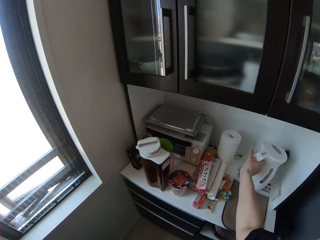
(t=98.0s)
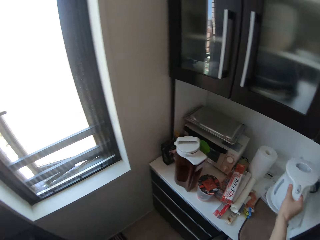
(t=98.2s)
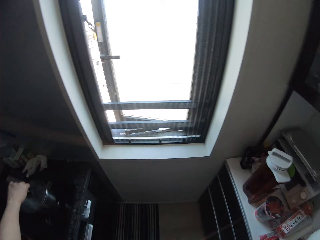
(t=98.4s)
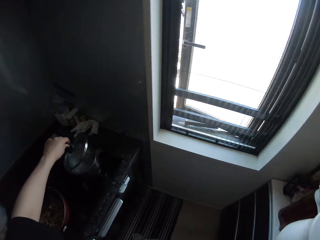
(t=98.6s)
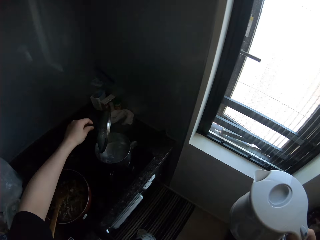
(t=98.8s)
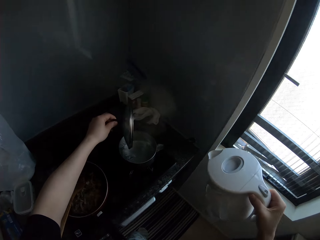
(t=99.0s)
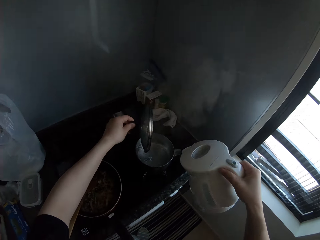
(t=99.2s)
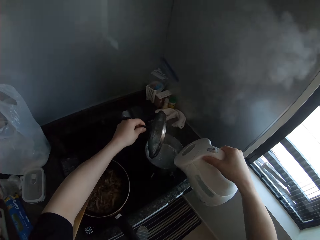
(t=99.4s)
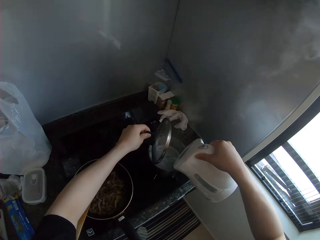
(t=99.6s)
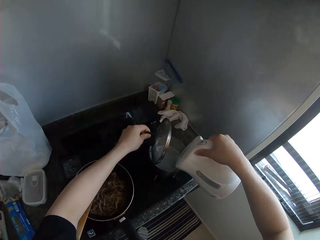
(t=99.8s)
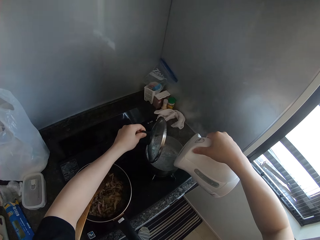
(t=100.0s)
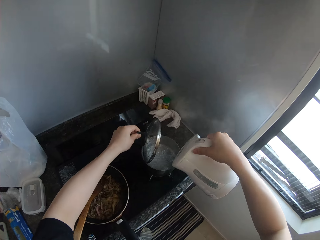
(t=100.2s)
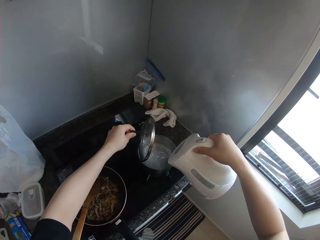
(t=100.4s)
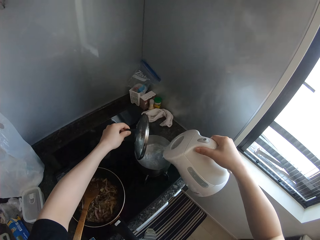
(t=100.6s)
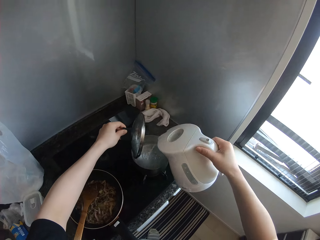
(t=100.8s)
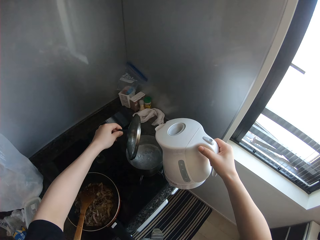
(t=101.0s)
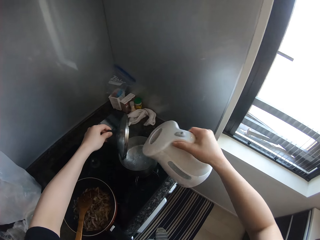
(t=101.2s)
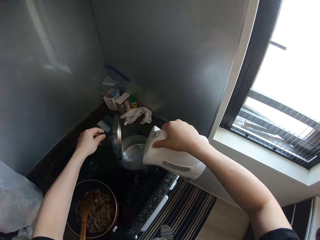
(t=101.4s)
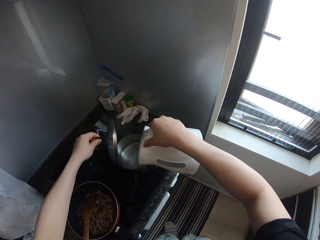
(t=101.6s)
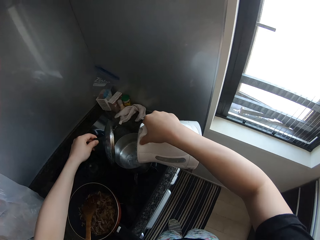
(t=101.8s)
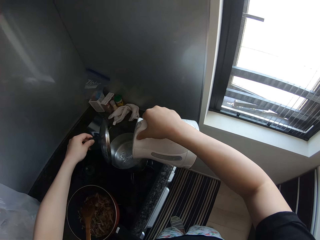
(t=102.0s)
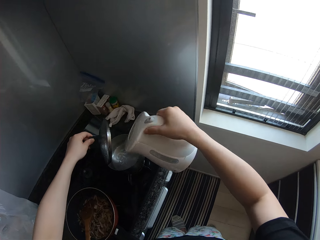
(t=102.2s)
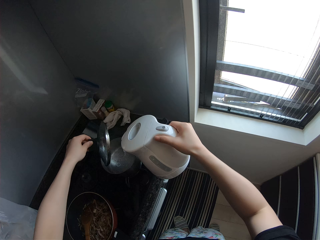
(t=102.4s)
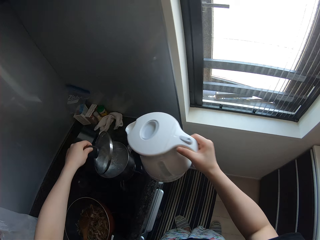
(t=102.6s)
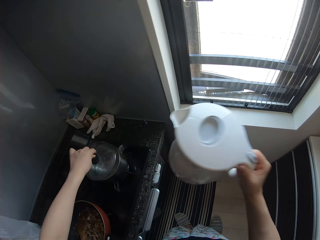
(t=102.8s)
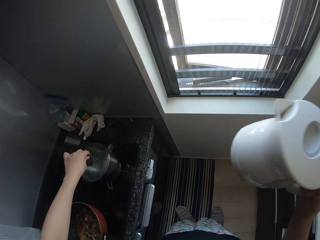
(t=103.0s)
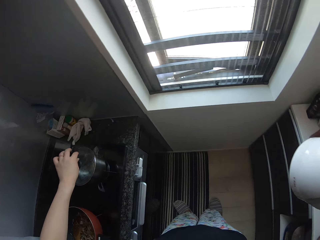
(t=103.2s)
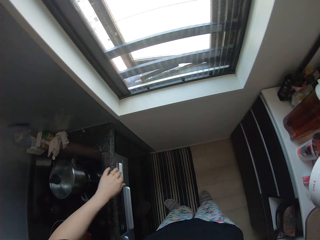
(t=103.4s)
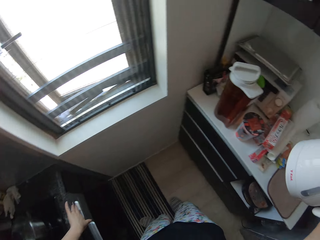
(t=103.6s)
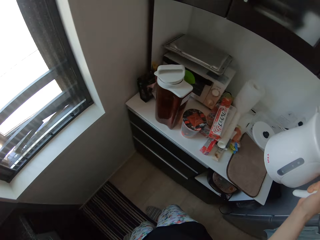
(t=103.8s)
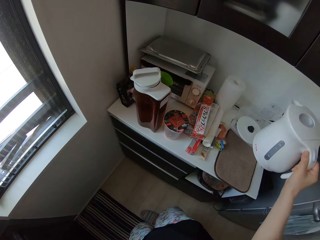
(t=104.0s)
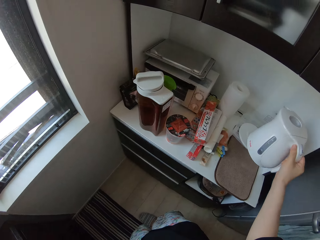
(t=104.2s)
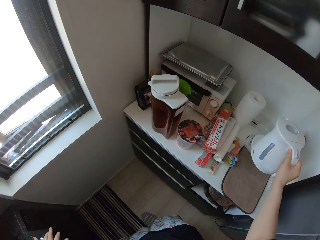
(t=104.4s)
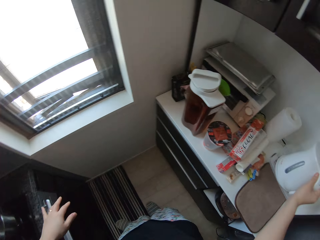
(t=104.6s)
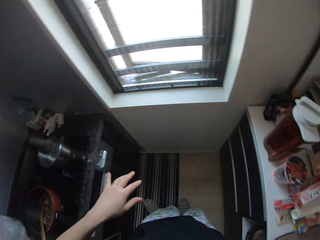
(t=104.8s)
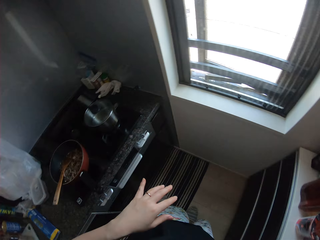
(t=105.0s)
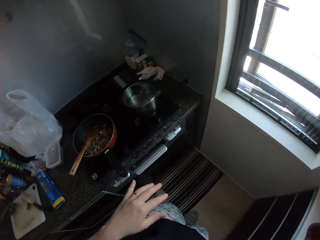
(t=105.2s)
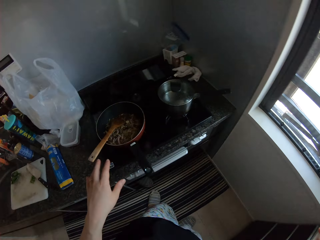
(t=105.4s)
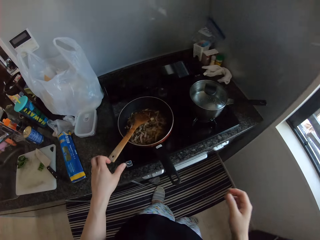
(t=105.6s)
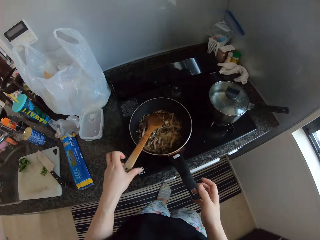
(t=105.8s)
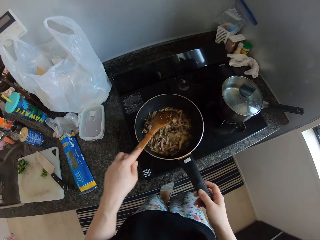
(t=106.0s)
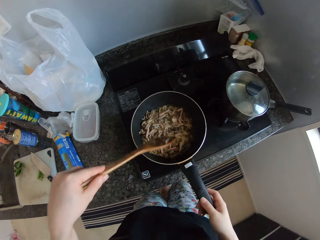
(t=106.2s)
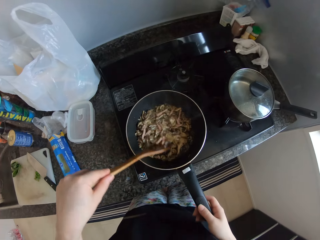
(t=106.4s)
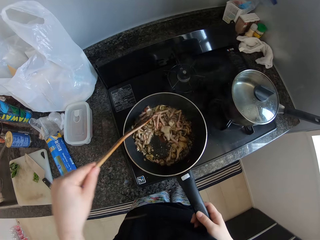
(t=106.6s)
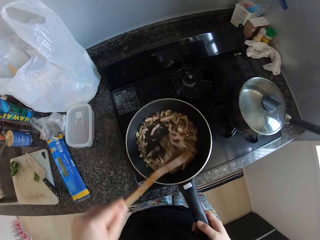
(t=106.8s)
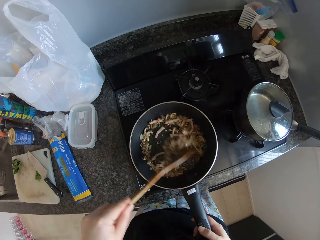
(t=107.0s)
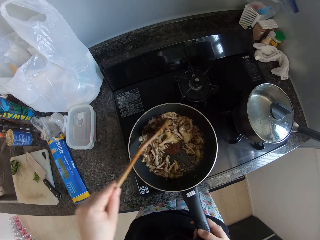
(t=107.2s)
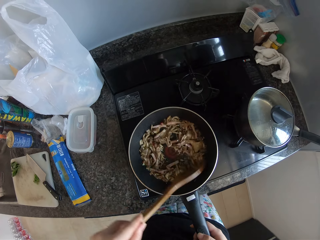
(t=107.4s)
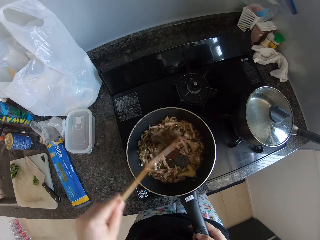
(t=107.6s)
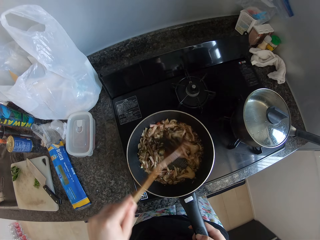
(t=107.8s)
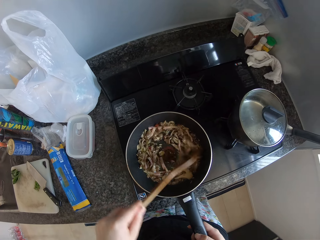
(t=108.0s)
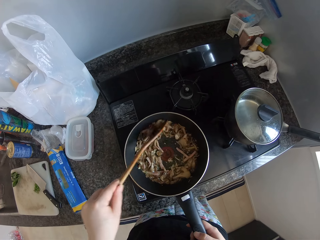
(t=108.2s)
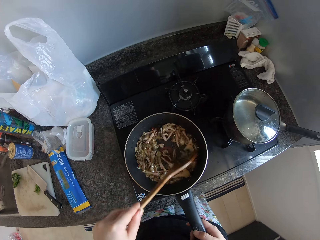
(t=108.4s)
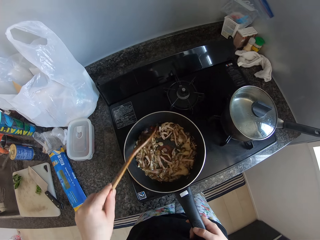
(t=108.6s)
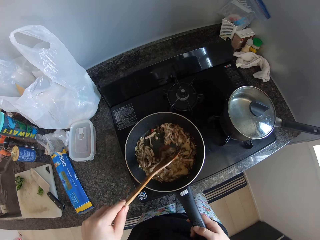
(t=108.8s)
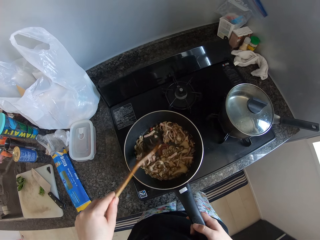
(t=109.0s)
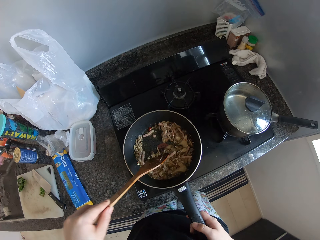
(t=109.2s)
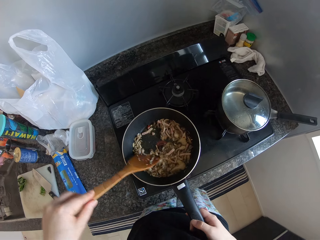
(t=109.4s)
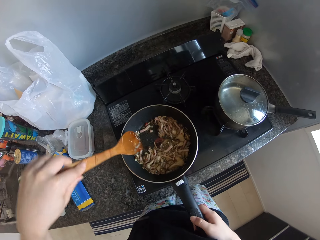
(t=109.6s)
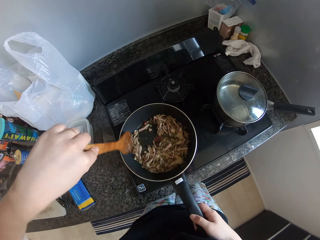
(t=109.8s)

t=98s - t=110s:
The camera wearer picks up an electric kettle from a table with her right hand. She opens the cover of the pot on the cooker with her left hand. She pours water from the electric kettle into the pot on the cooker. She closes the cover of the pot on the cooker with her left hand. She moves the electric kettle away. She moves her hand away from the cooking pot lid. She touches the control knob of the cooker with her left hand. She drops the electric kettle on the table. She moves her hand away from the knob. She picks up a wooden spoon. She holds the handle of the frying pan with her right hand. She stir fries the food in the frying pan with the spoon in her left hand.

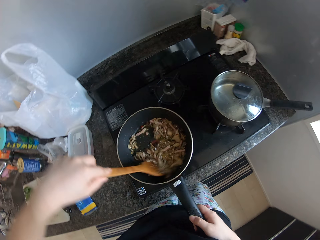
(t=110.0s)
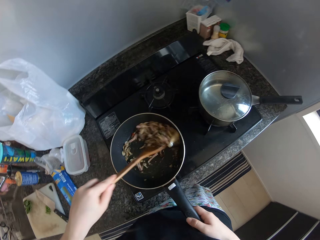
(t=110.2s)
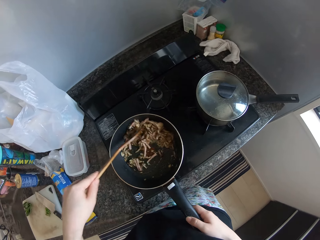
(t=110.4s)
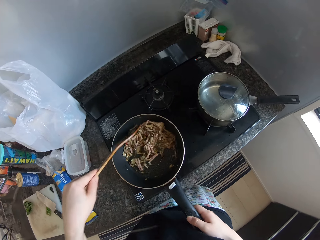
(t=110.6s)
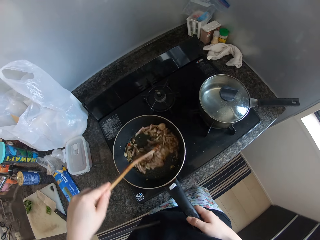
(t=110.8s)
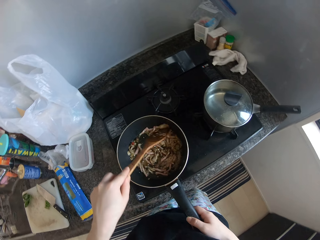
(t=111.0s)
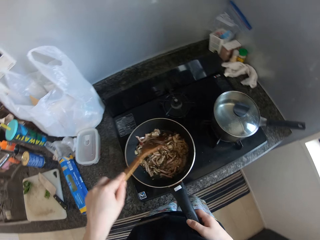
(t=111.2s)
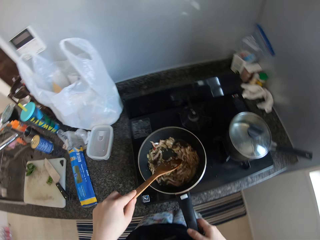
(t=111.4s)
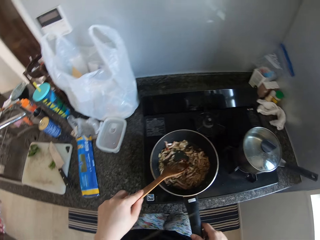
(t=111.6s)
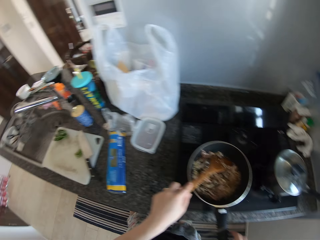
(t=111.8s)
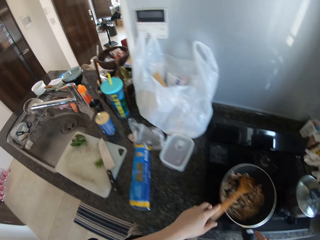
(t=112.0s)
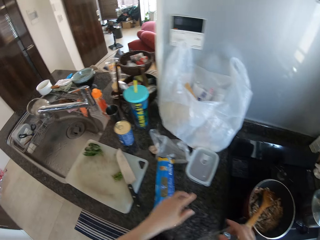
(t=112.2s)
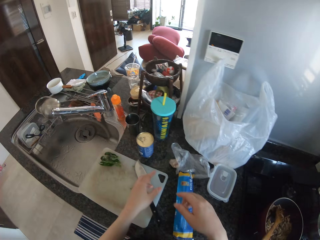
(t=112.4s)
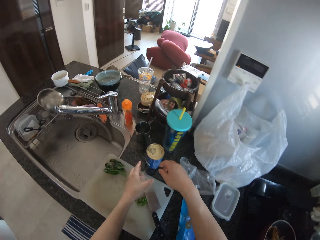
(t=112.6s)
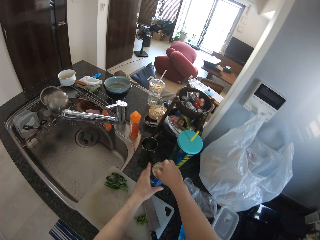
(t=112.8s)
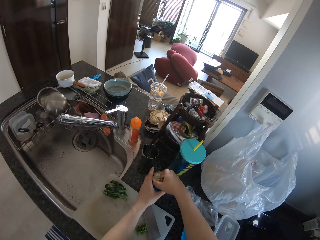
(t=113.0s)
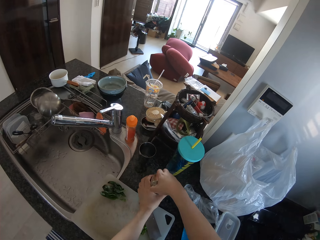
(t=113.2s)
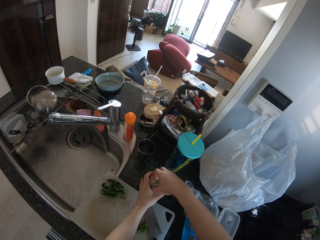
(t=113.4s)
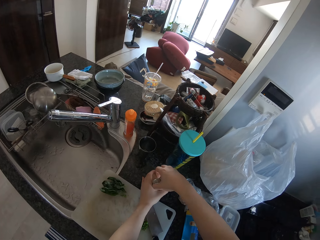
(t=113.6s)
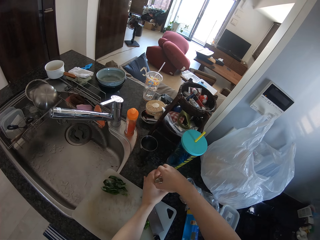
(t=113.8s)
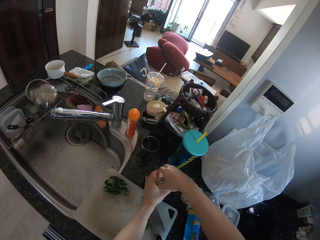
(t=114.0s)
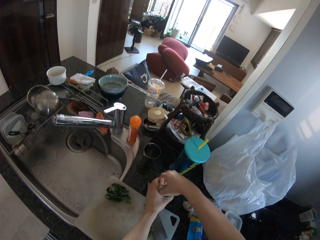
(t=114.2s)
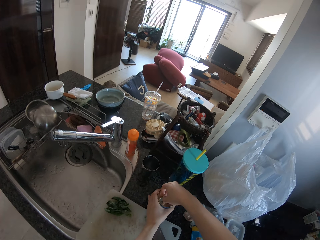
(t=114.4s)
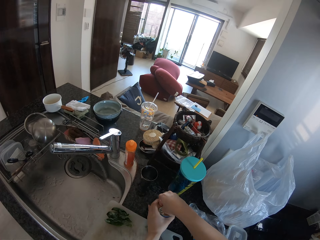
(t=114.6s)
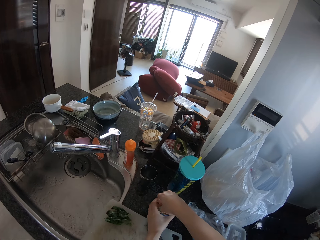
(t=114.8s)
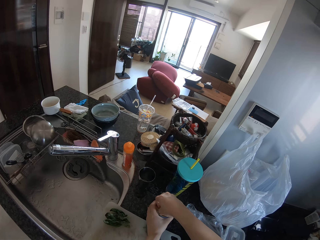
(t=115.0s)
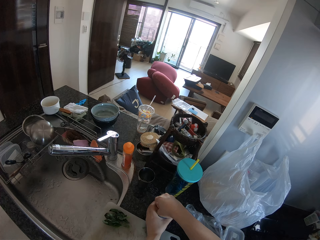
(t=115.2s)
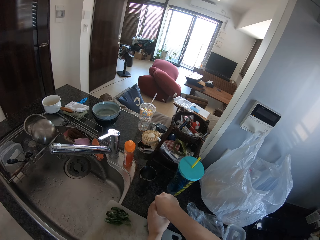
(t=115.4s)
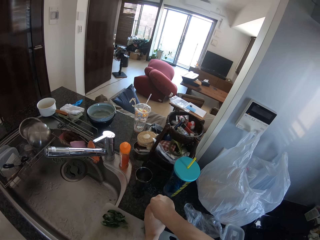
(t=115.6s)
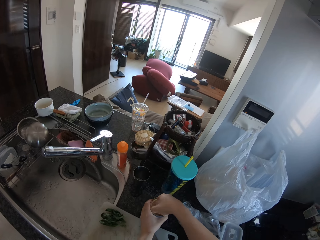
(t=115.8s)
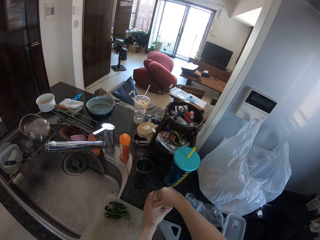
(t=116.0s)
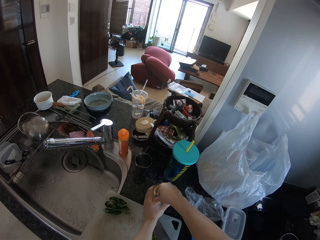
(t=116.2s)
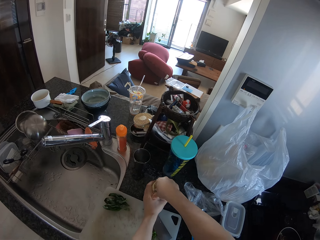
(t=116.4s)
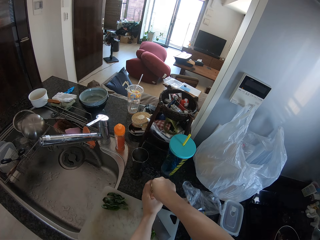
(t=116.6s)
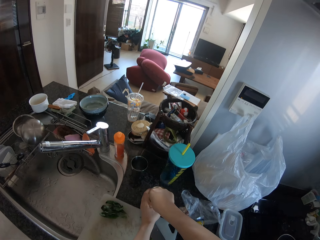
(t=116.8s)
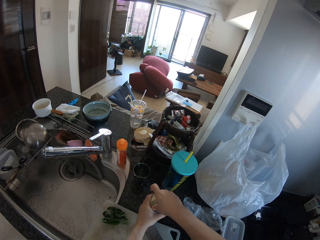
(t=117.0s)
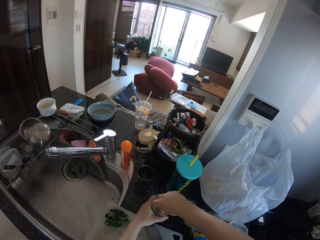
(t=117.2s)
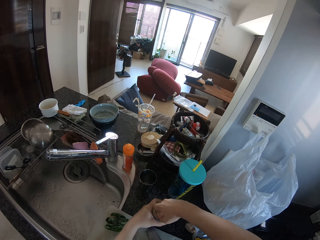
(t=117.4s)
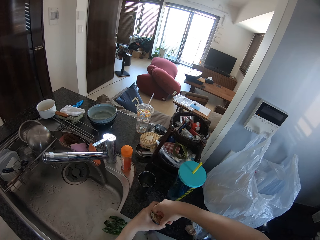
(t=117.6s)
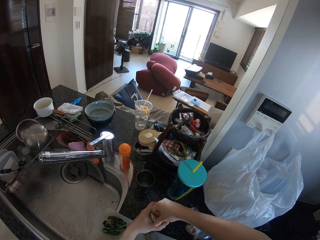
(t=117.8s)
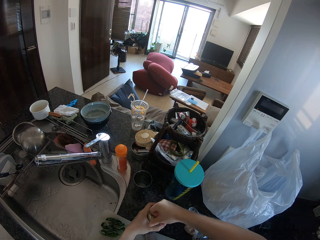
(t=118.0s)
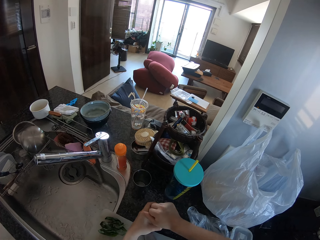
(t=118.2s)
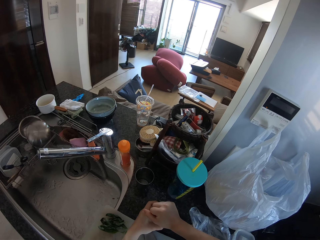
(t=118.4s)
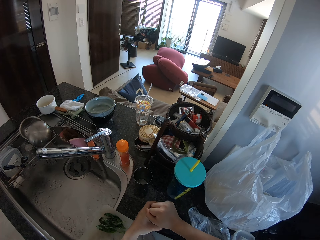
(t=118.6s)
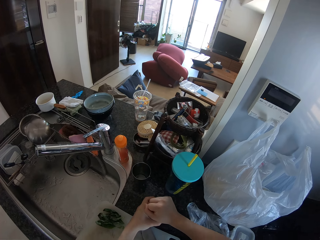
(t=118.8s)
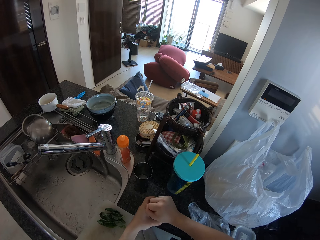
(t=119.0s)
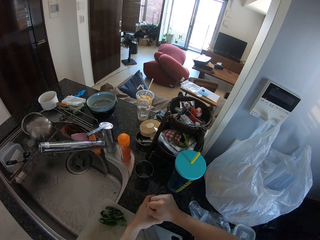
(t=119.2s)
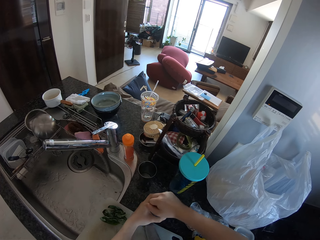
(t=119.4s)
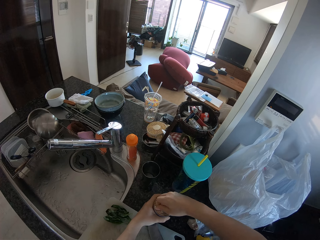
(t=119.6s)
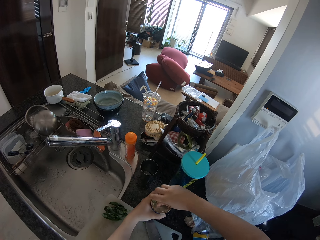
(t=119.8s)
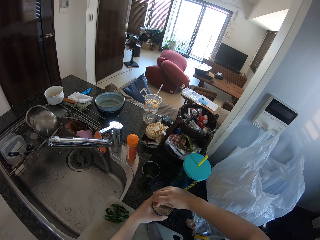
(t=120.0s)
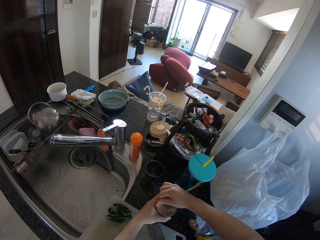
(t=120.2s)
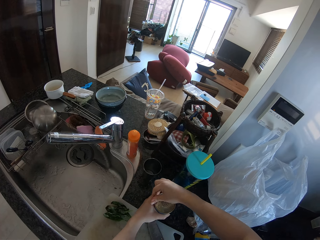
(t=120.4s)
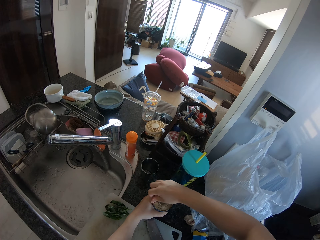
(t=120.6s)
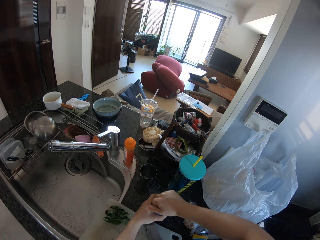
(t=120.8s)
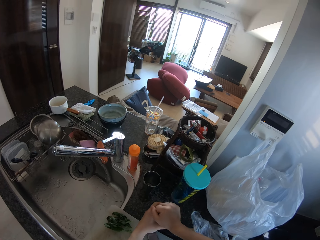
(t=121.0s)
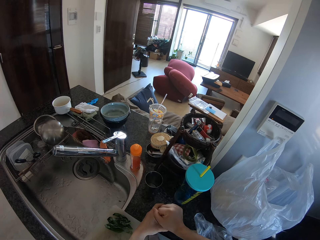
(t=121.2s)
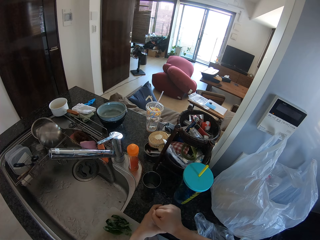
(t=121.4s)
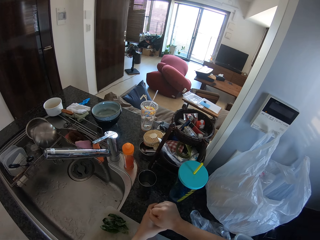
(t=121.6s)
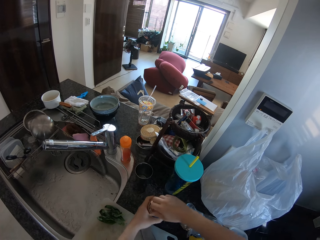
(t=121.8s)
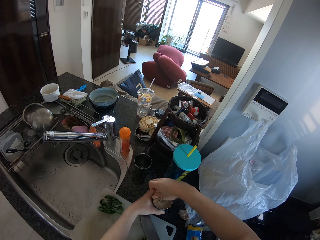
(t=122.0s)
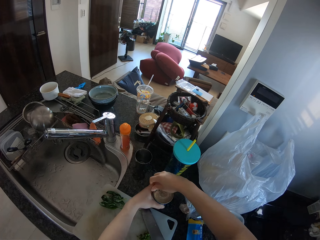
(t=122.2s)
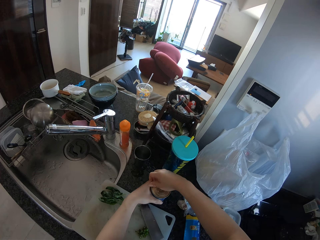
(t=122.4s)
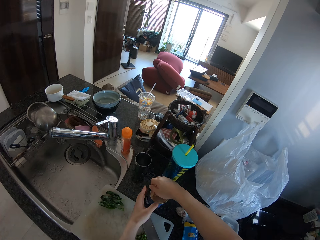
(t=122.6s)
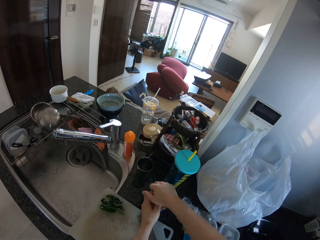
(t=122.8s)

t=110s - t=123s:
The camera wearer moves away from the wooden spoon. She pulls the cover of a tin with her right hand. She holds the tin on the table with her left hand.
